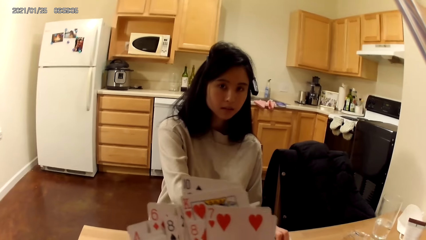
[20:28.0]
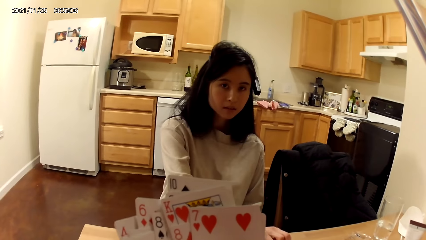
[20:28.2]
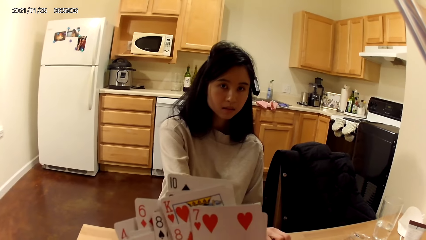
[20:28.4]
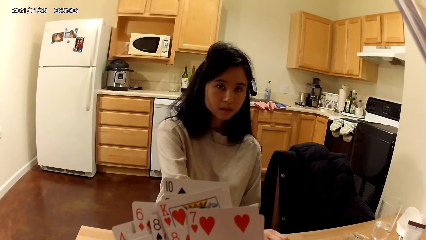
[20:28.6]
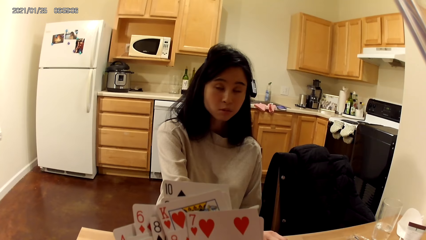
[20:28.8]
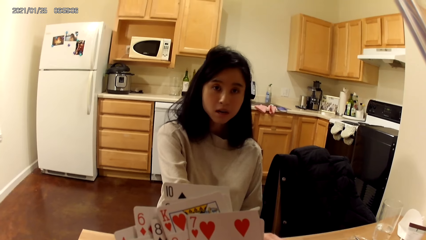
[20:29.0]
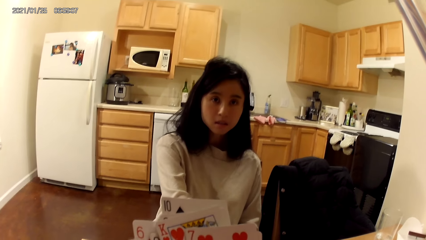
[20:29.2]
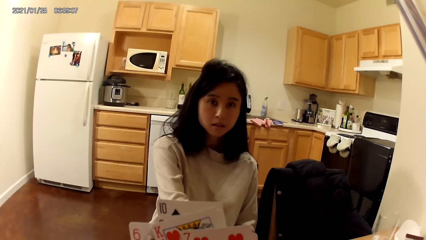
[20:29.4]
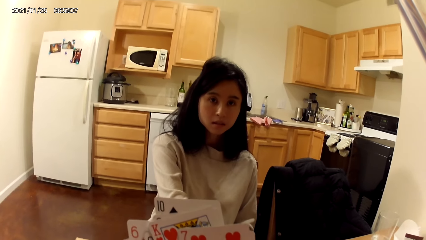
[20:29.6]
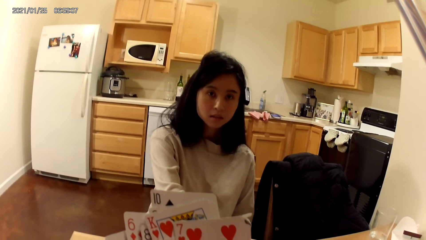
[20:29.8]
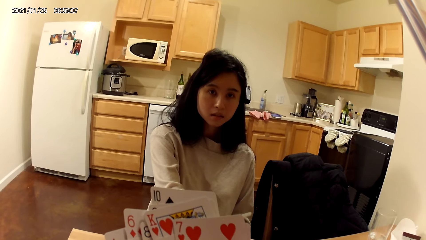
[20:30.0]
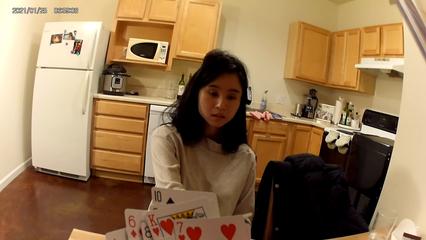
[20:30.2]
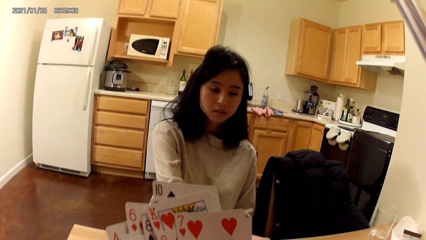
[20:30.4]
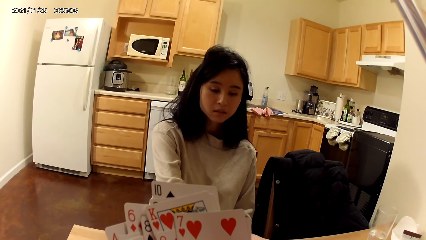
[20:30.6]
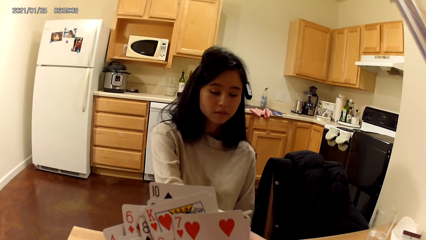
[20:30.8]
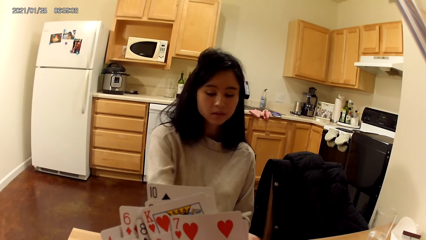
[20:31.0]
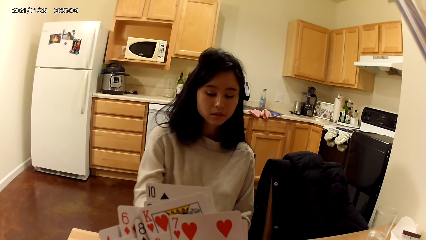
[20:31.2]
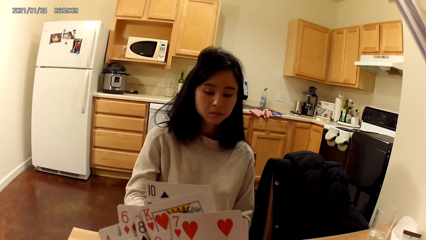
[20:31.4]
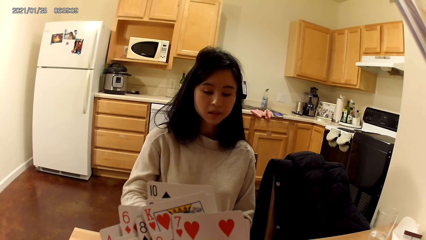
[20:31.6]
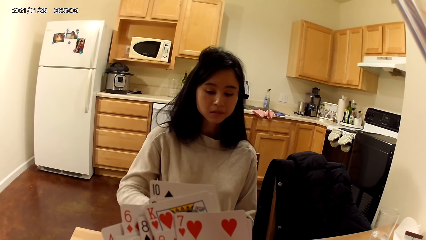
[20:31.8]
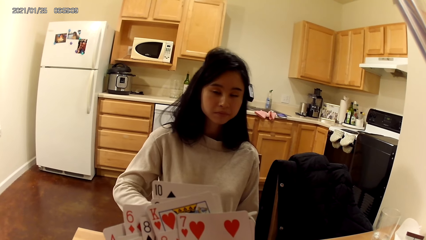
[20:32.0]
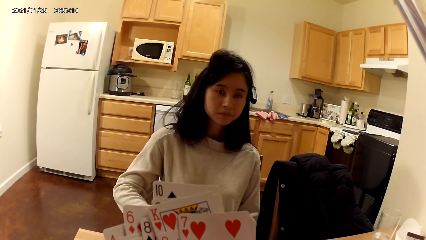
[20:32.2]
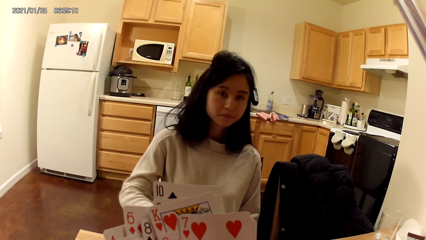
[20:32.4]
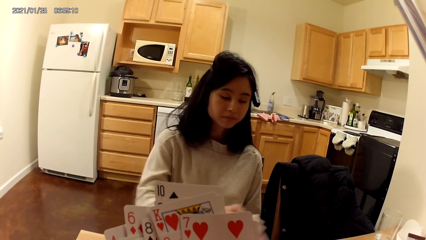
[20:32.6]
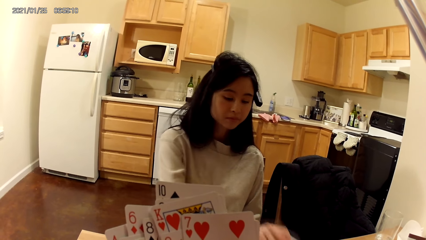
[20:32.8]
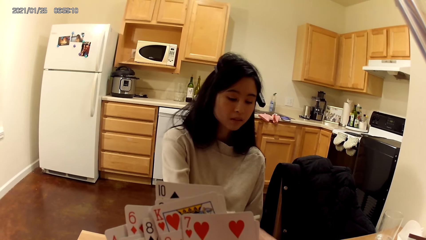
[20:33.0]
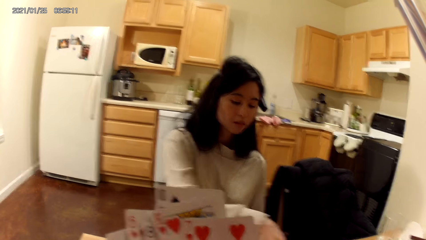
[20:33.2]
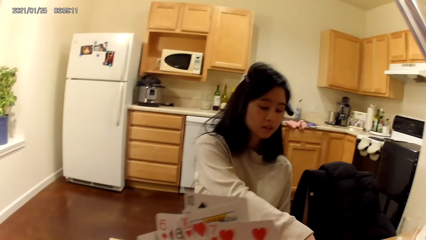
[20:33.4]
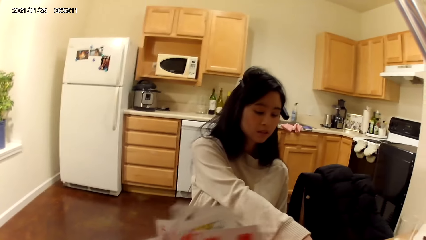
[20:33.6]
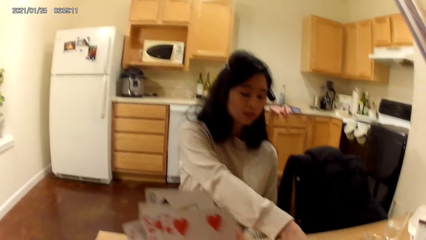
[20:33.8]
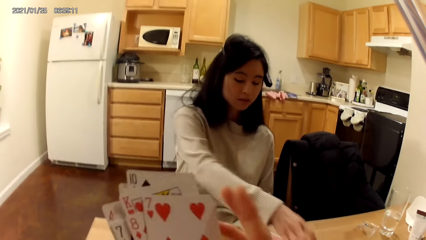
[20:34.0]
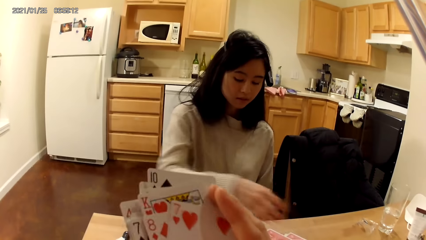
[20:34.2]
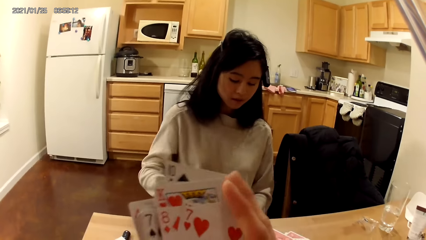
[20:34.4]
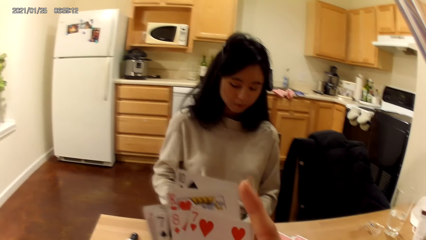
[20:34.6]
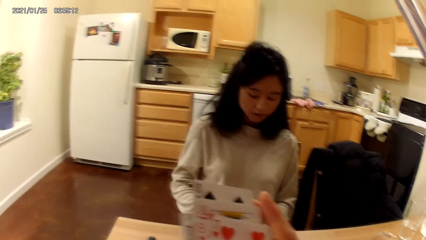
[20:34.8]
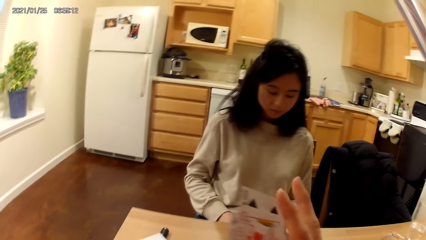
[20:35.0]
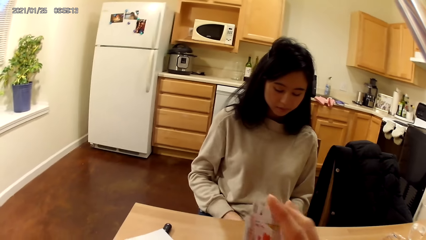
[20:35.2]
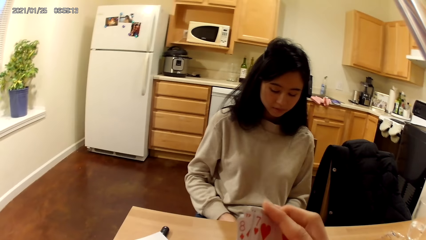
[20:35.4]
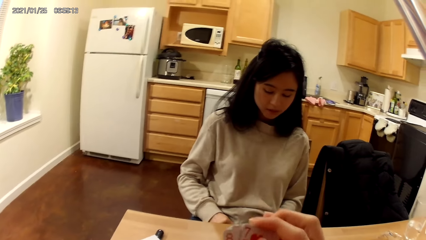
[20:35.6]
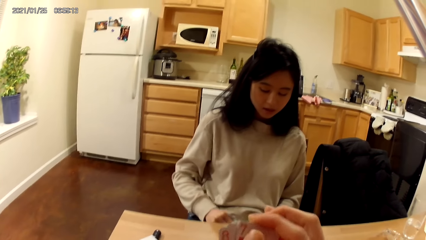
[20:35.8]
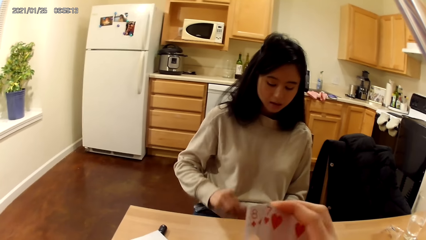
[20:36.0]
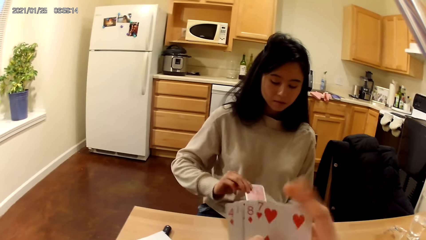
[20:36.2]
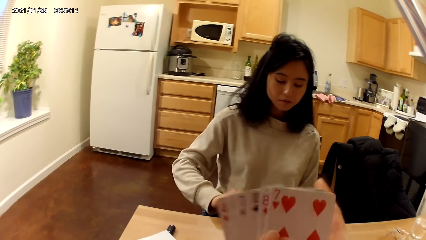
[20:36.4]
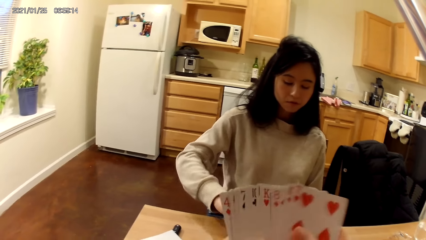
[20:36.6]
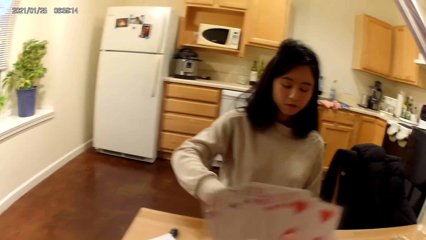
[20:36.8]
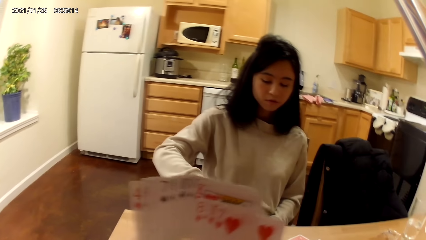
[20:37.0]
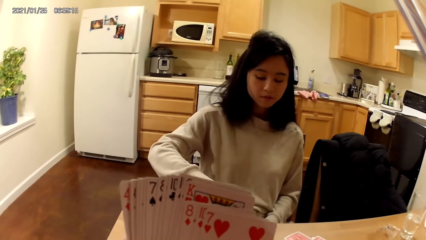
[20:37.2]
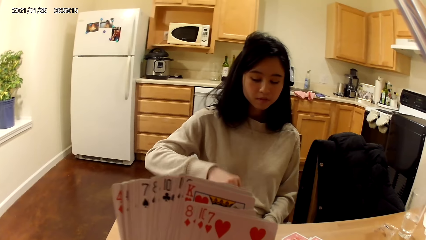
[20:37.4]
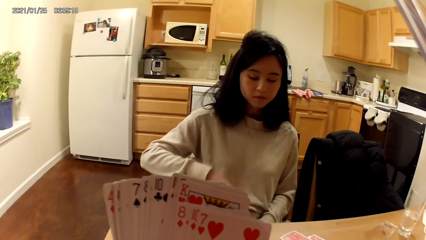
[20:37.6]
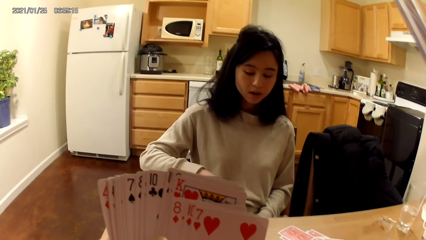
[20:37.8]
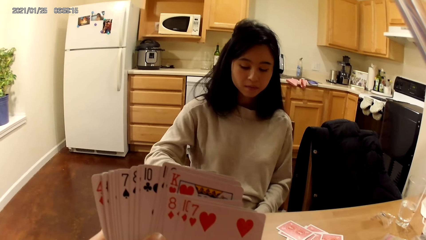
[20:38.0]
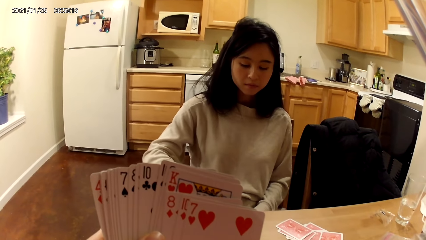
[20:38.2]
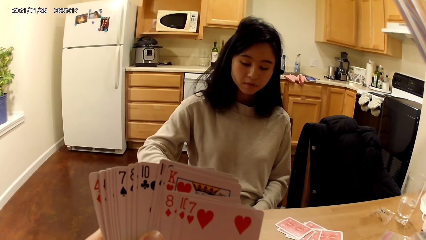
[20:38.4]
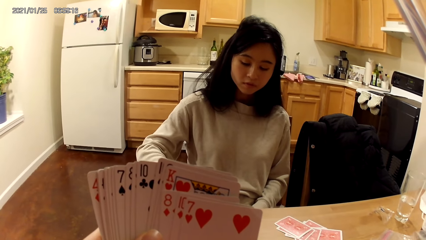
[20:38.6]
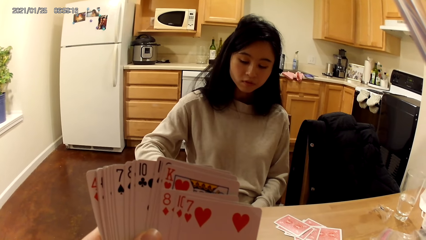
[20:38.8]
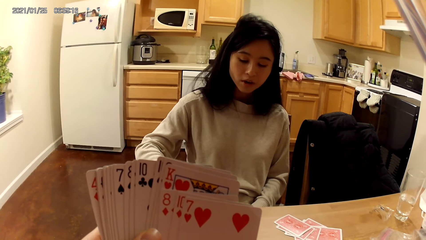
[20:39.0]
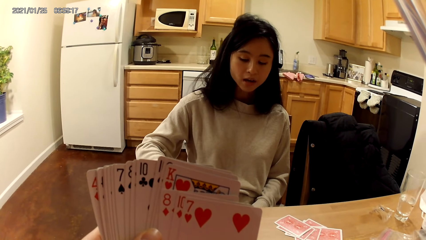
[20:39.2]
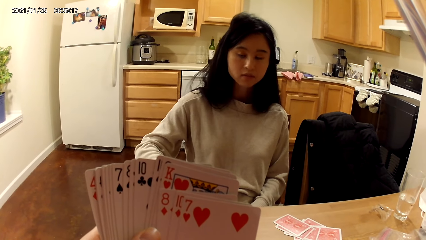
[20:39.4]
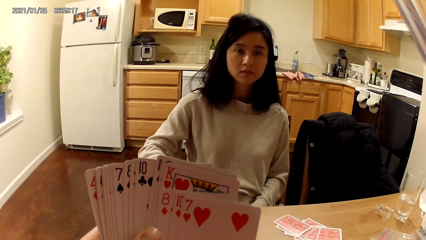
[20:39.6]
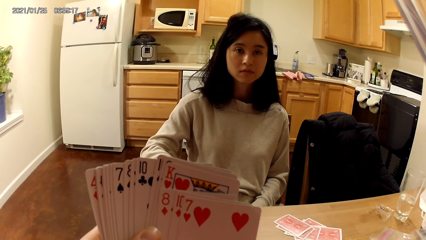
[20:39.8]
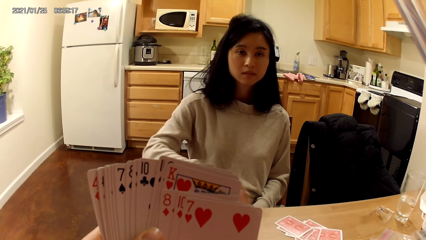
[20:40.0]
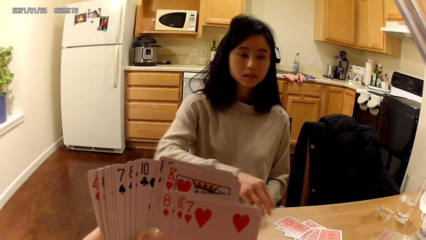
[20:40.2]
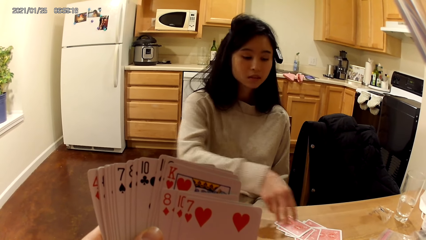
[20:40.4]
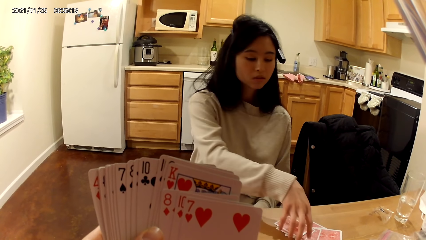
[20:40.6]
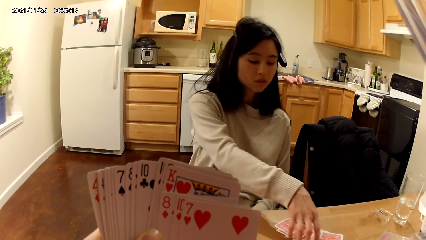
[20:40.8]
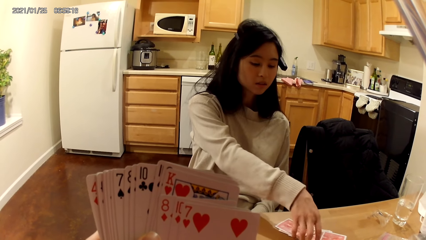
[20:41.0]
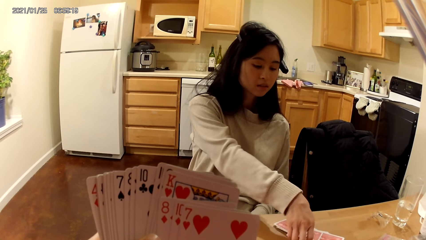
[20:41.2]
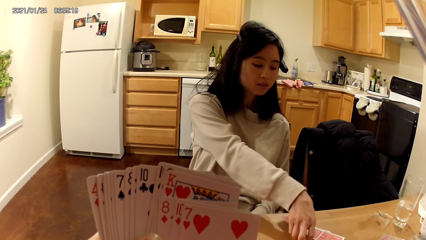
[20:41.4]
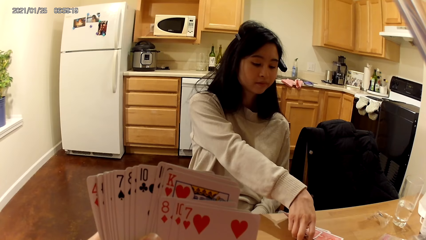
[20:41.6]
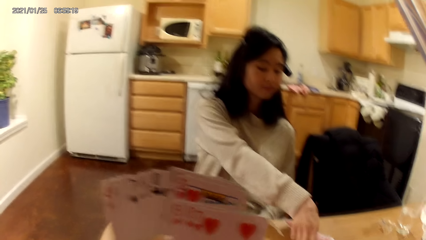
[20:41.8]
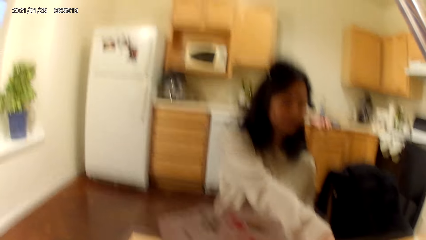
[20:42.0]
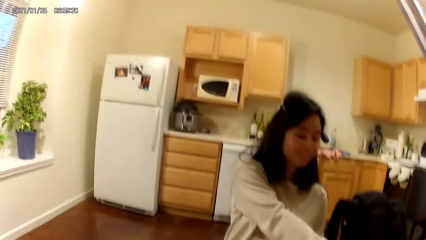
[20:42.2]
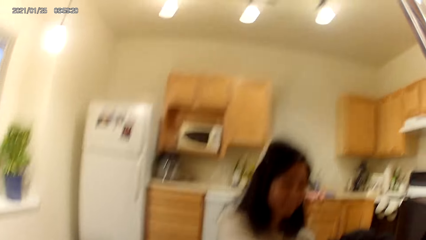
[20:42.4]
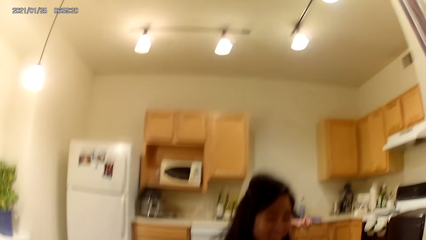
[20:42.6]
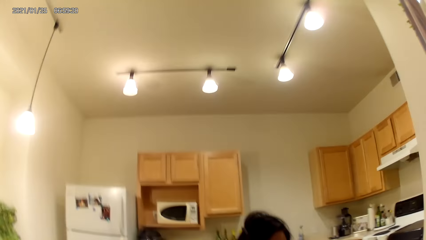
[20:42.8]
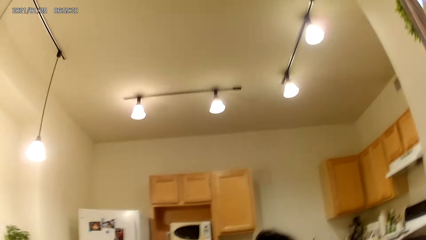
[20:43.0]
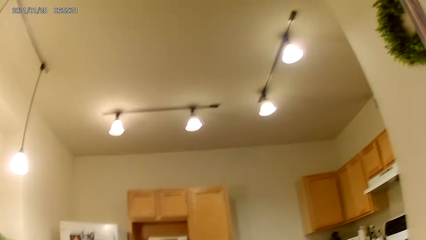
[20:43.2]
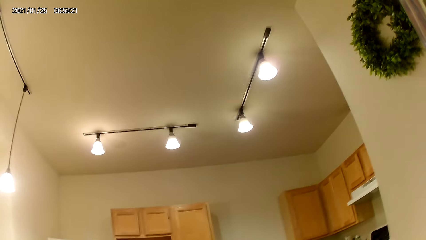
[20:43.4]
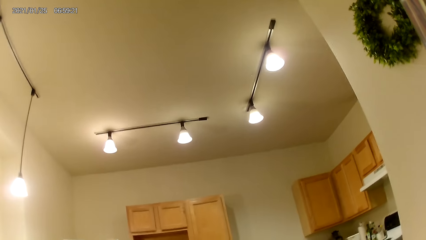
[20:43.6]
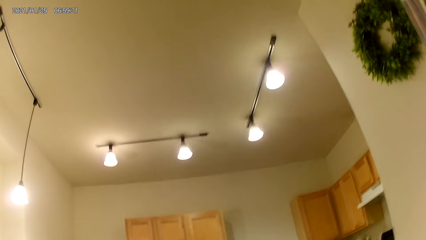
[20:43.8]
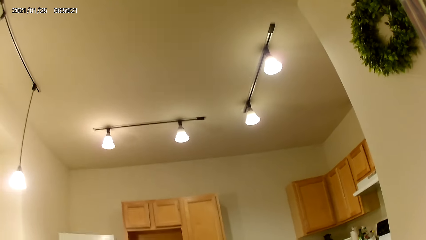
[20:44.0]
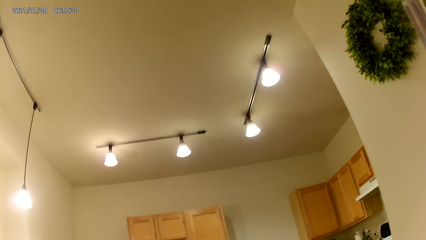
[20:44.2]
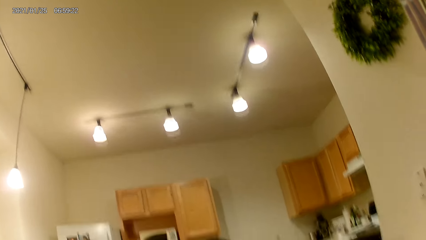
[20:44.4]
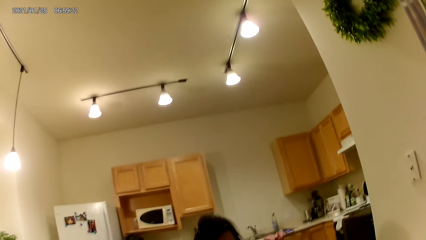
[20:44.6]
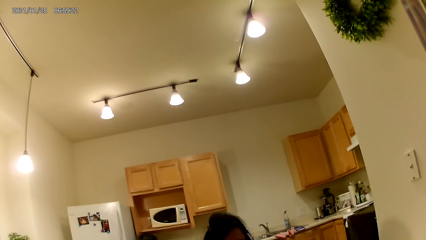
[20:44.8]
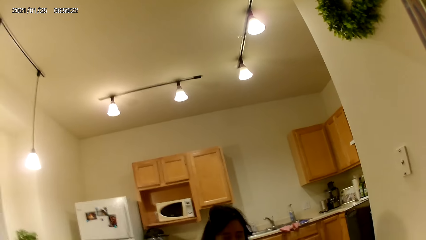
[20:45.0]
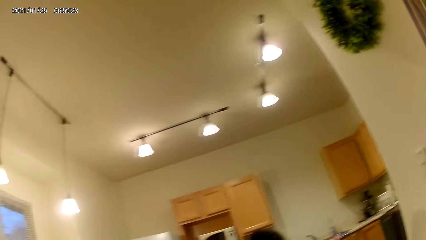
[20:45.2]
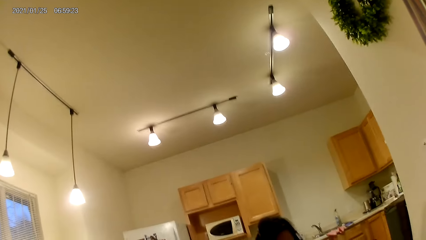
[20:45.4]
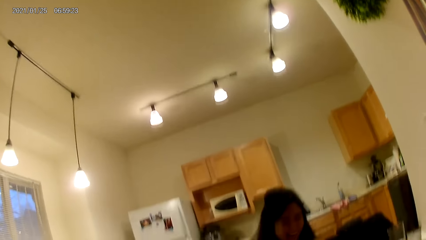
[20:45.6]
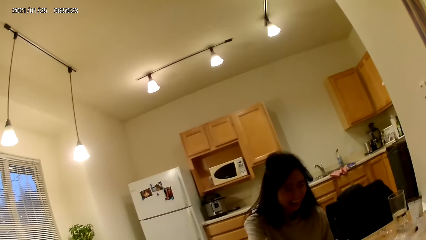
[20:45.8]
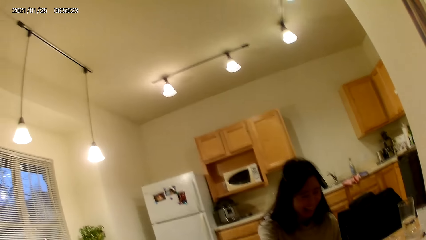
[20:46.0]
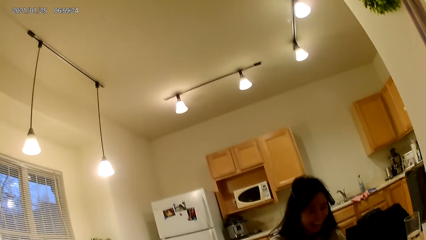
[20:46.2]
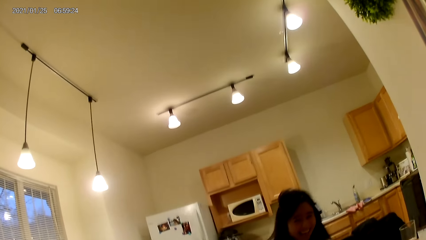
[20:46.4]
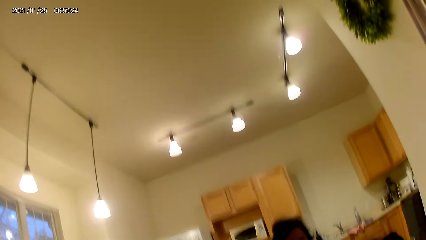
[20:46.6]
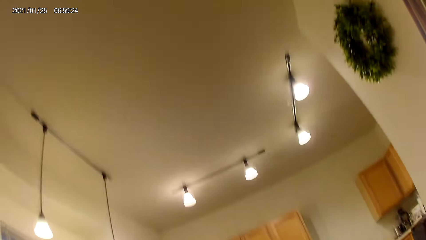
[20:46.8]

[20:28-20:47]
A woman arranges the cards on the table. The woman places another card on the dining table. The woman picks up some cards from the dining table with her right hand. The camera wearer looks at the ceiling board.
